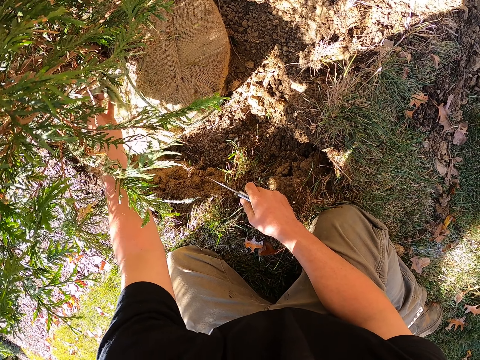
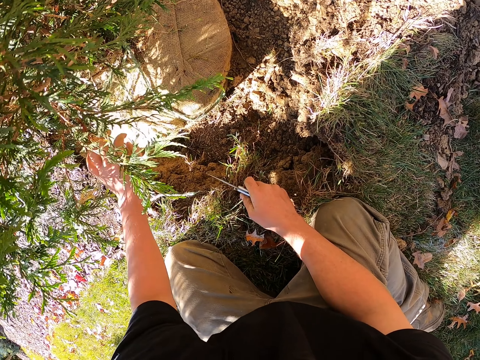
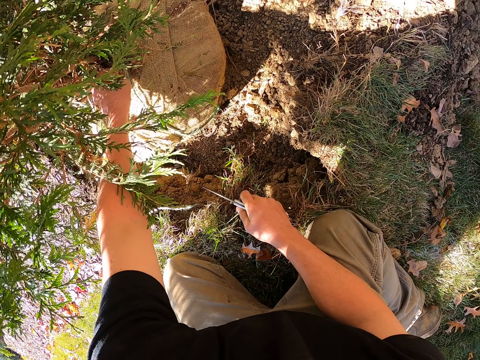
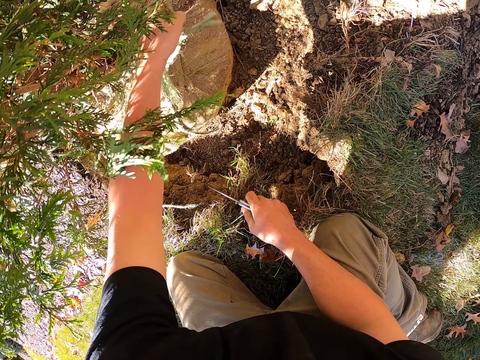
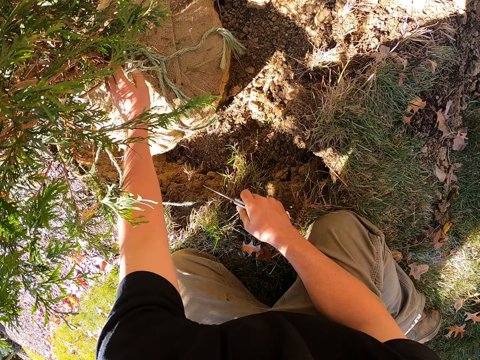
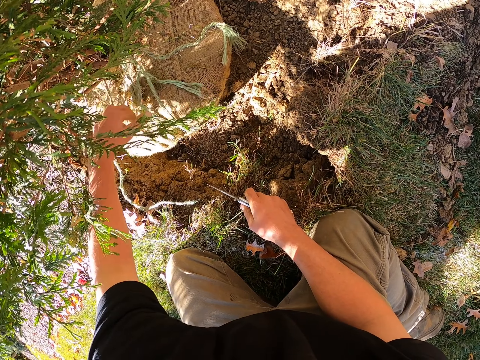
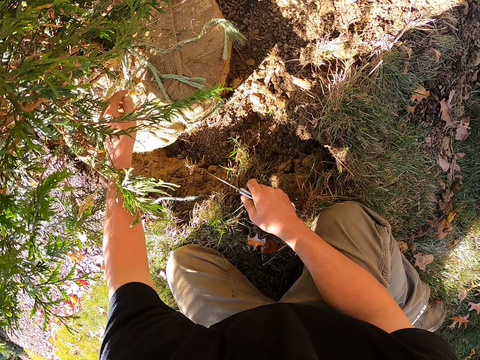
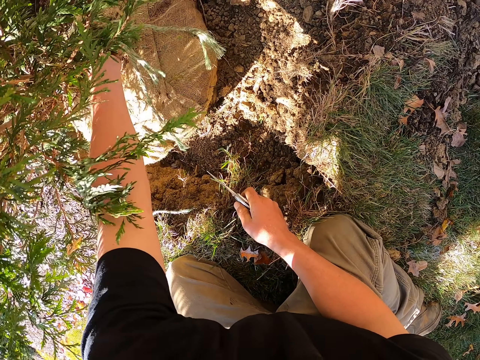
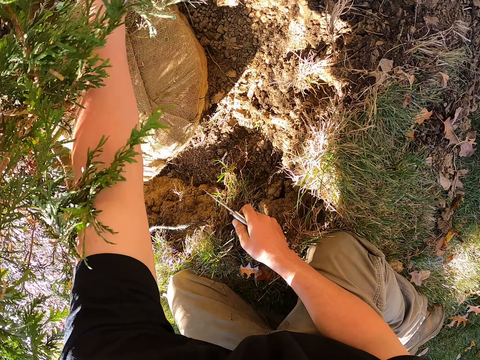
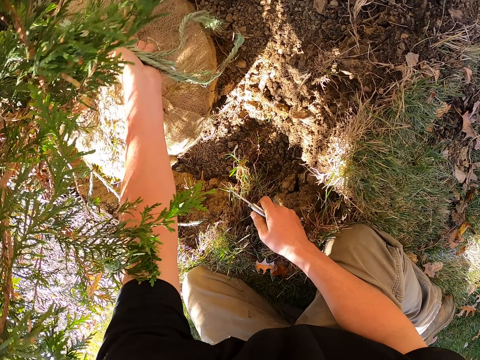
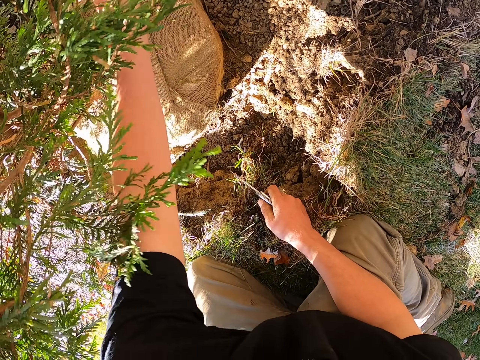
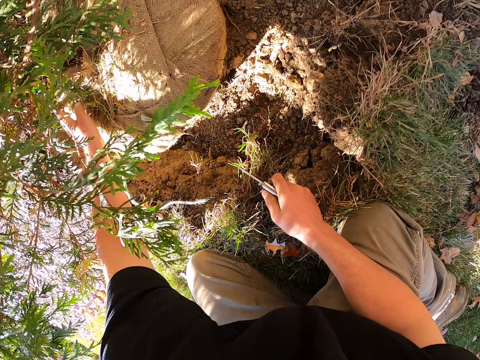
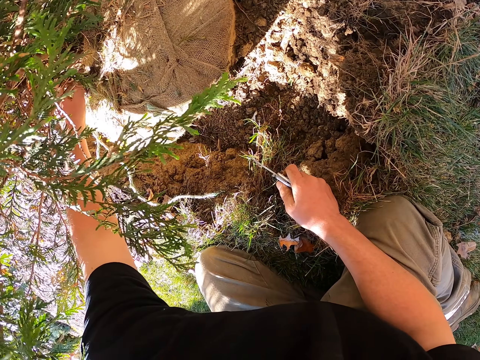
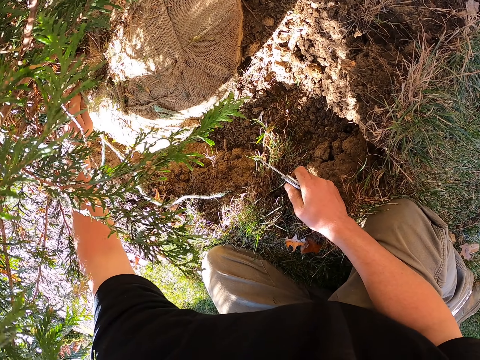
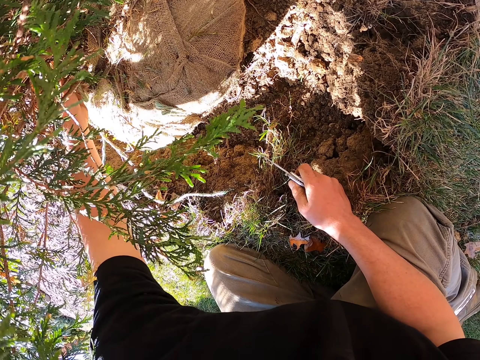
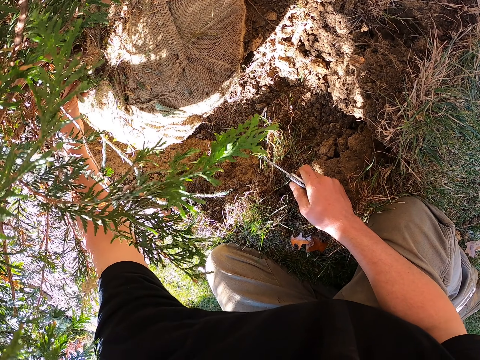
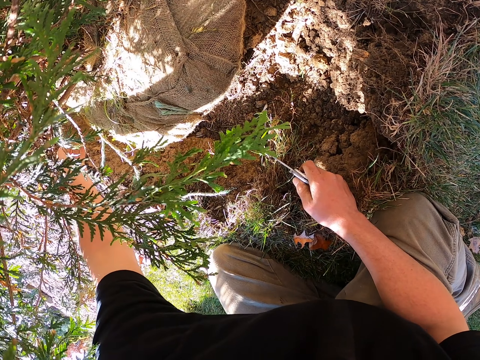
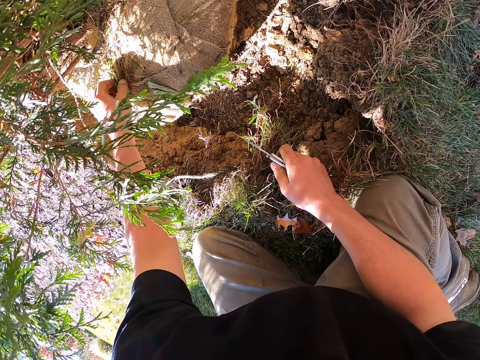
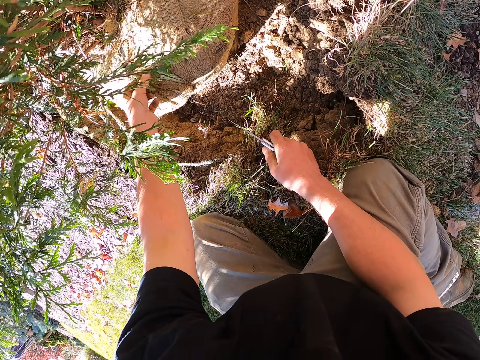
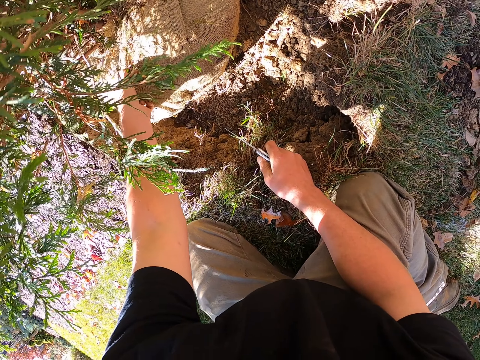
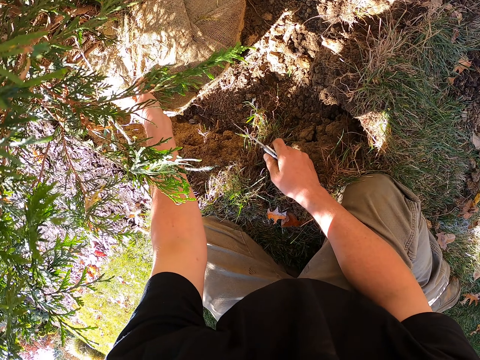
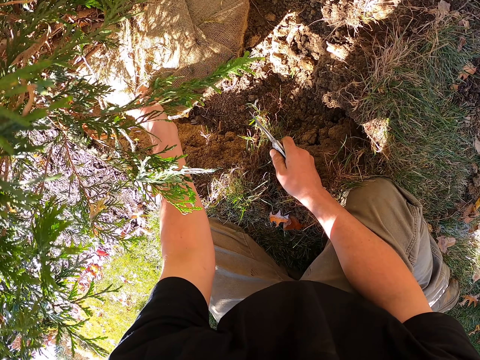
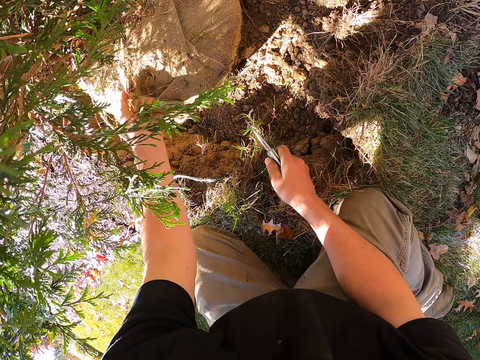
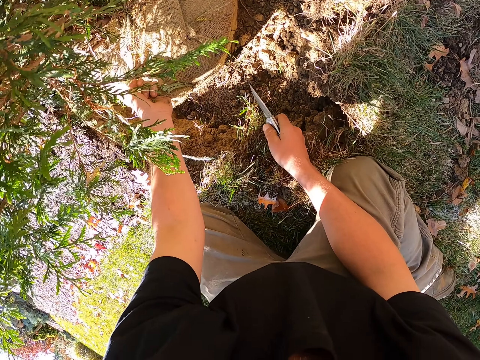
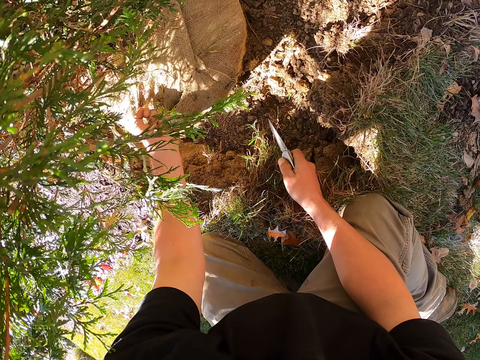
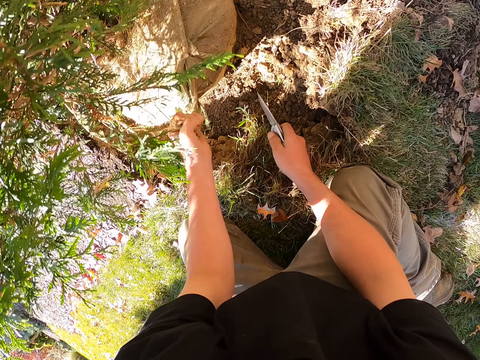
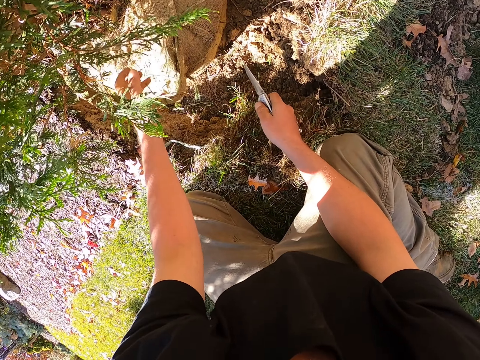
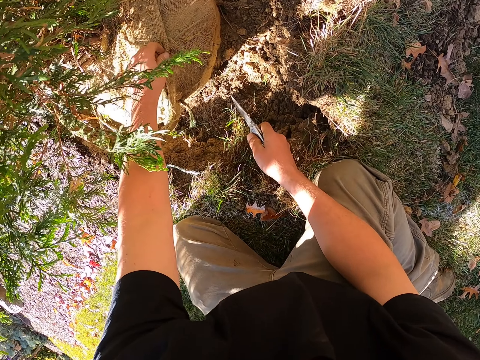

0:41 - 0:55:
The camera wearer unties the rope. They pull the thread. They pull the rope. They pull the sack.

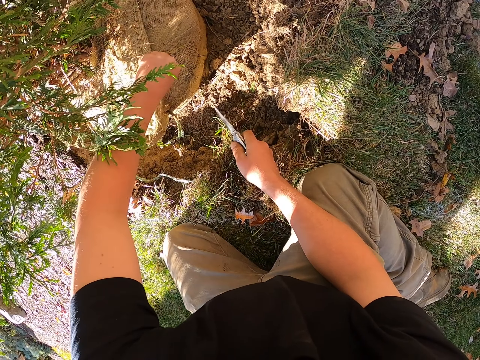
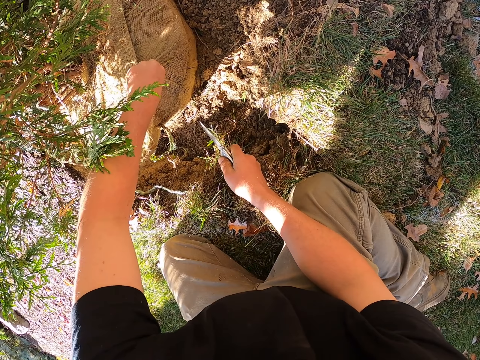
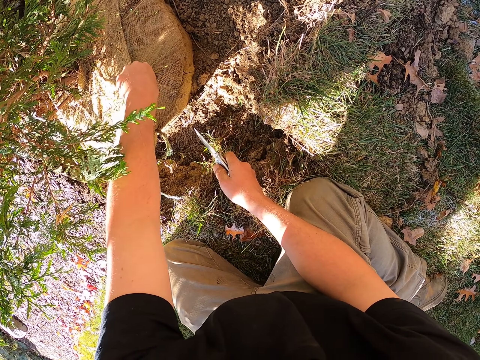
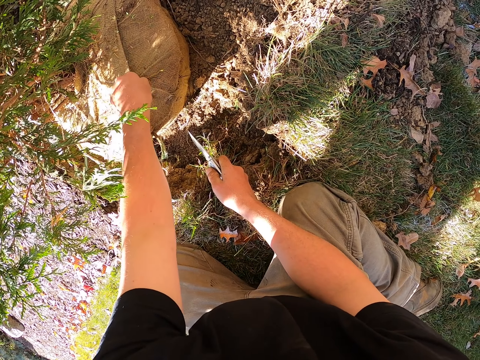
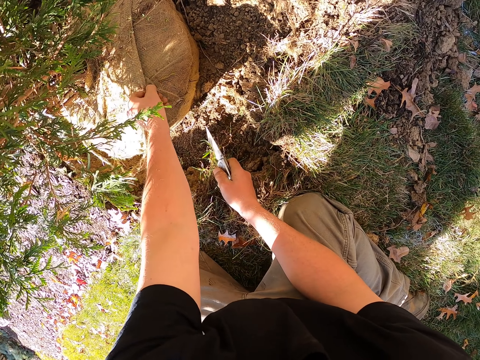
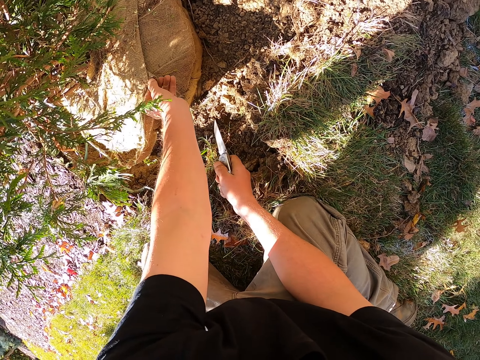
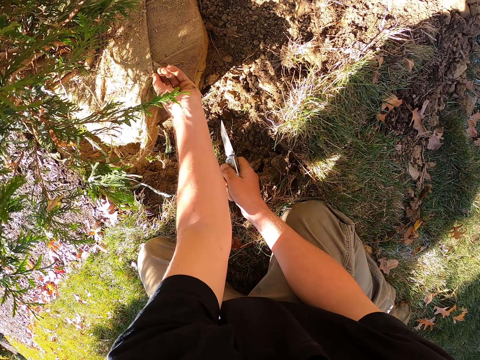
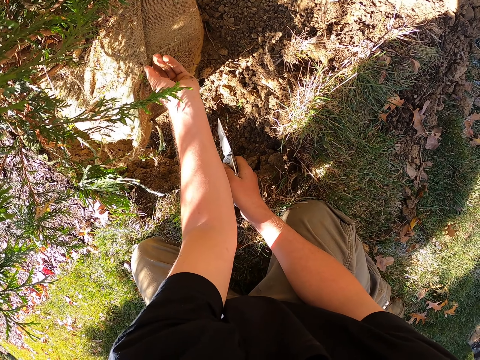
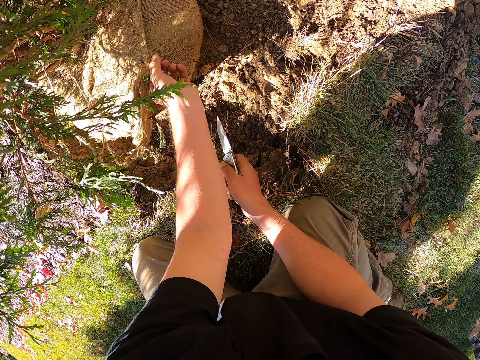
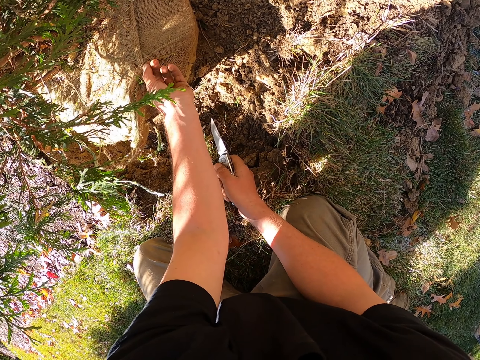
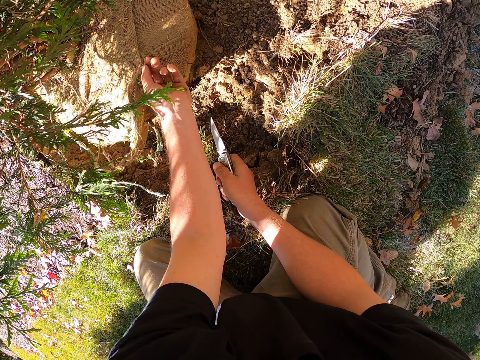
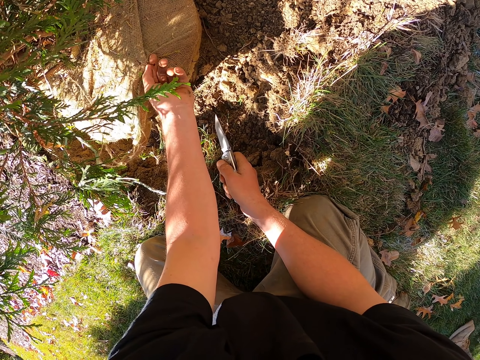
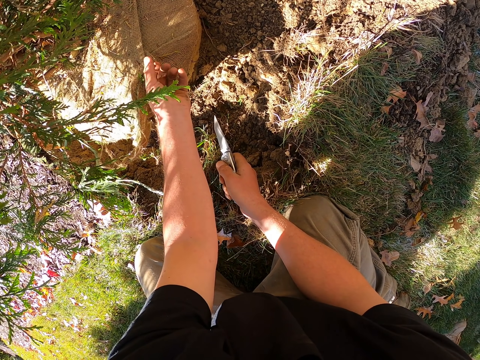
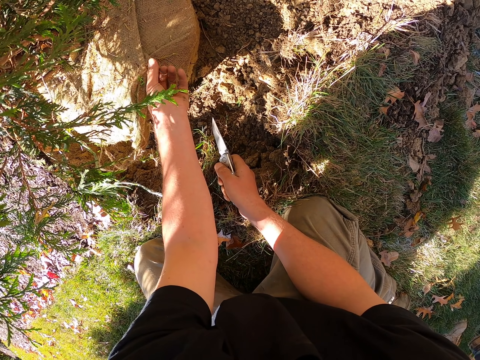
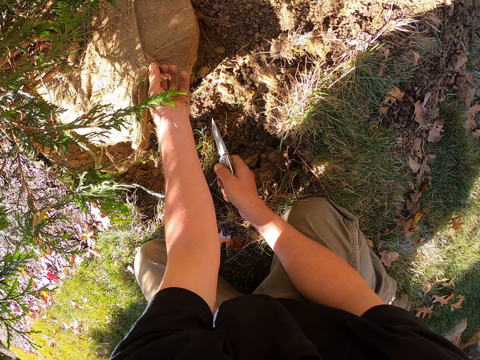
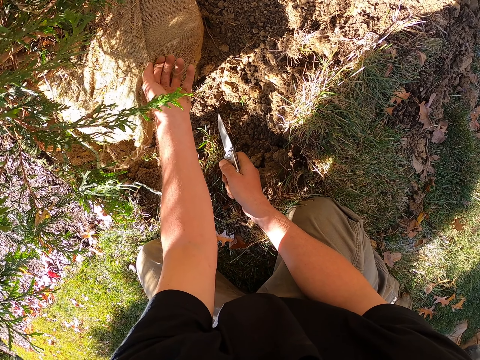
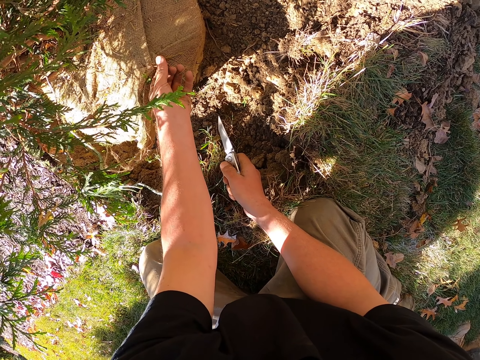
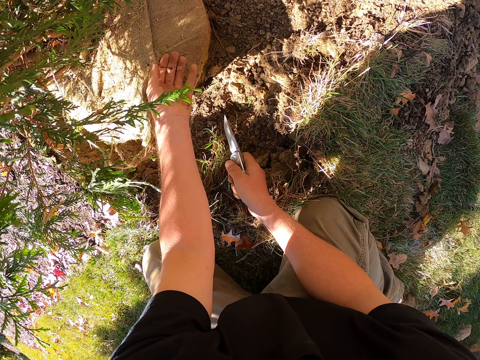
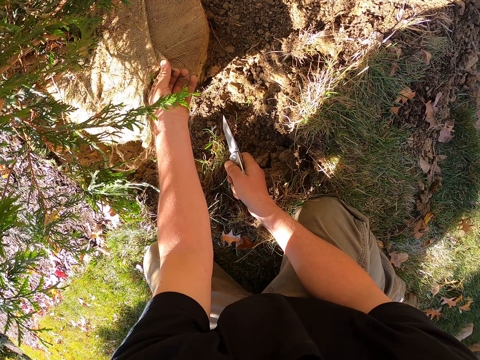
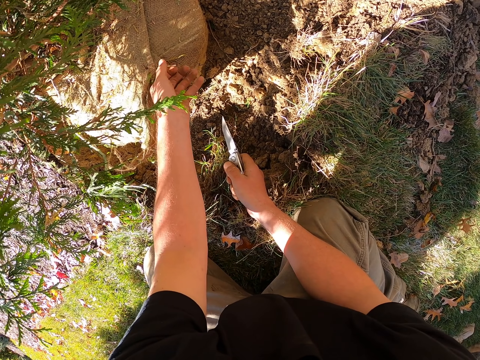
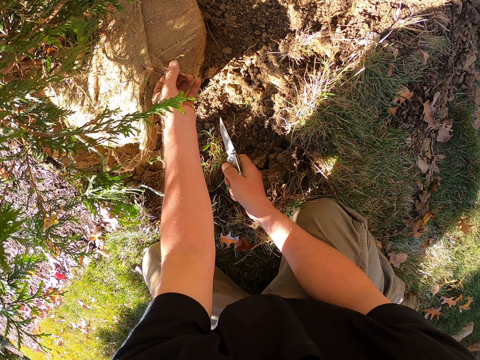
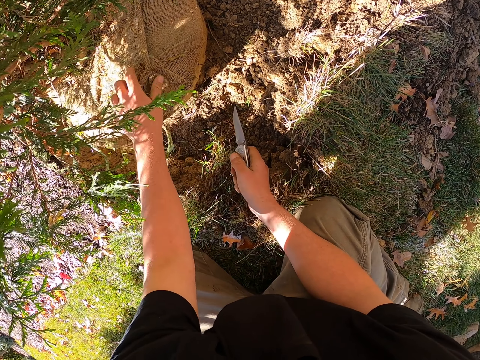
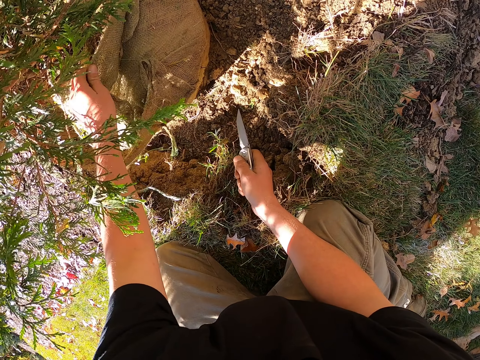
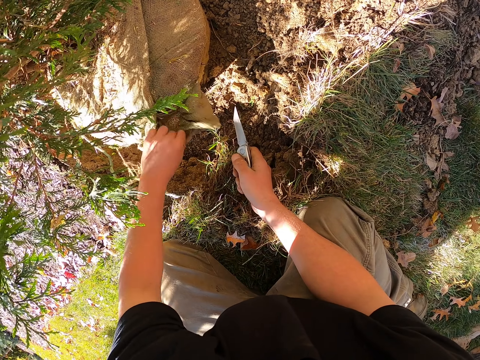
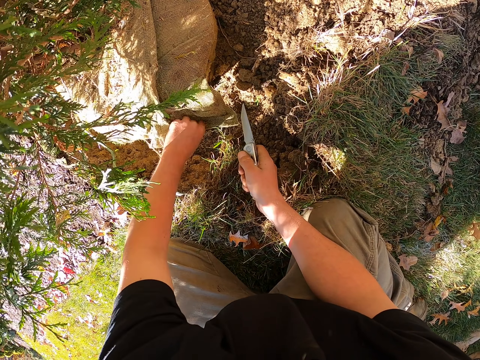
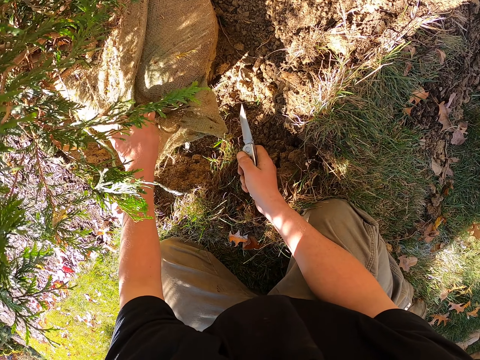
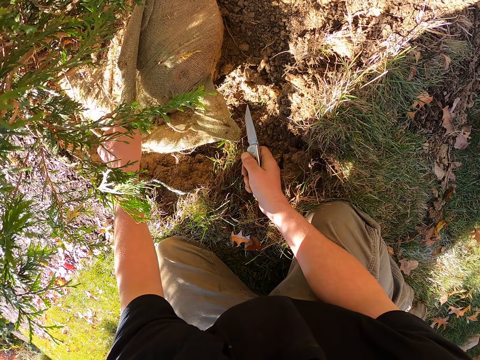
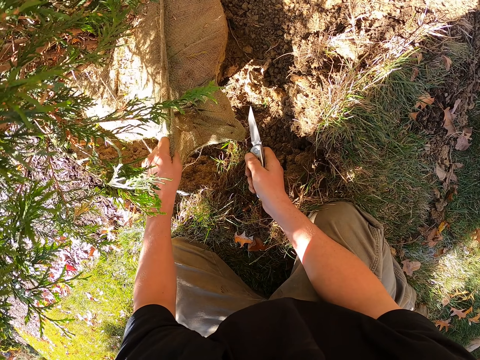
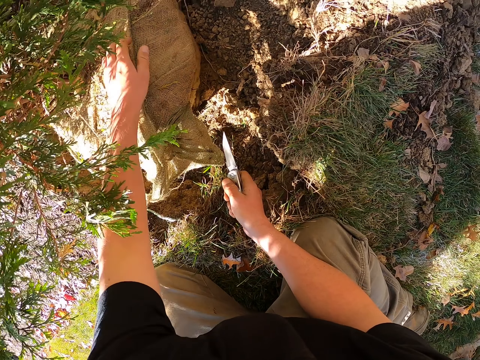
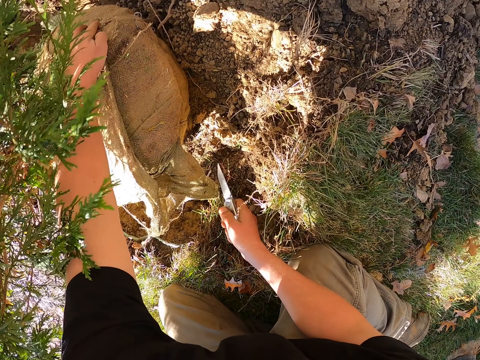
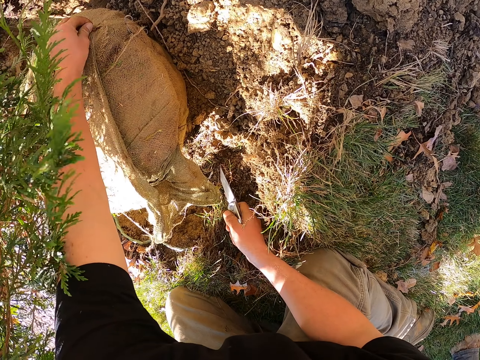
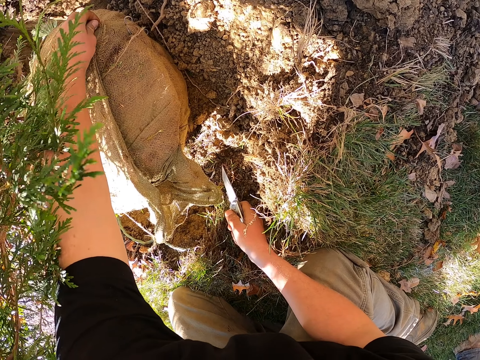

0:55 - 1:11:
The camera wearer unties the rope. They untie the sack. They throw the thread. They open up the sack.
